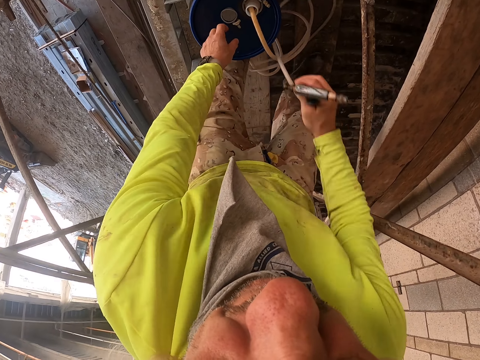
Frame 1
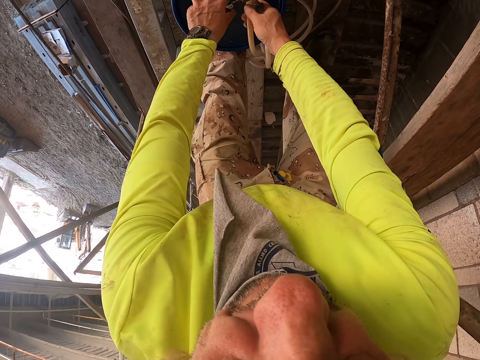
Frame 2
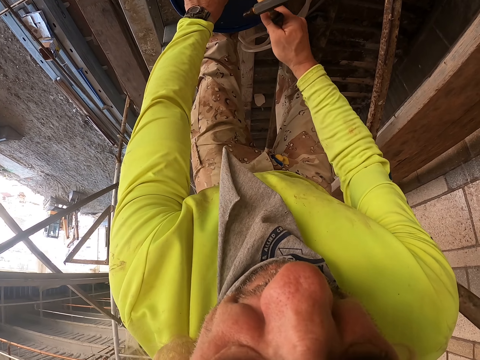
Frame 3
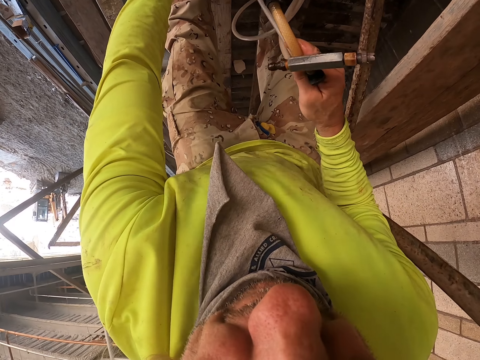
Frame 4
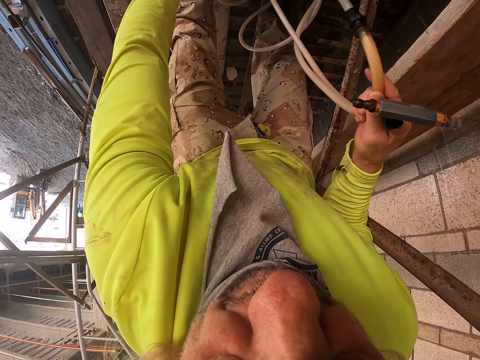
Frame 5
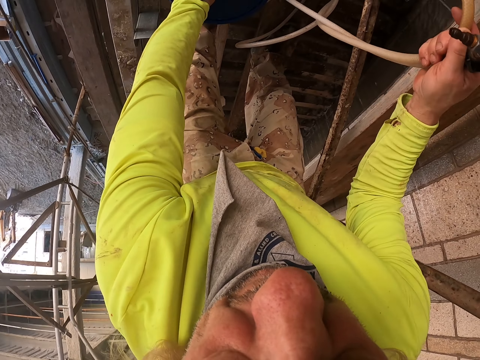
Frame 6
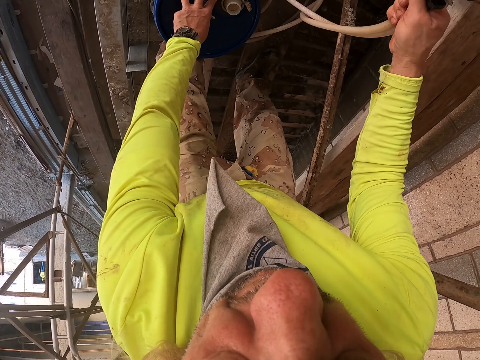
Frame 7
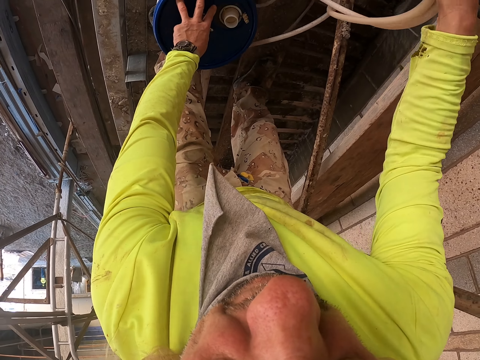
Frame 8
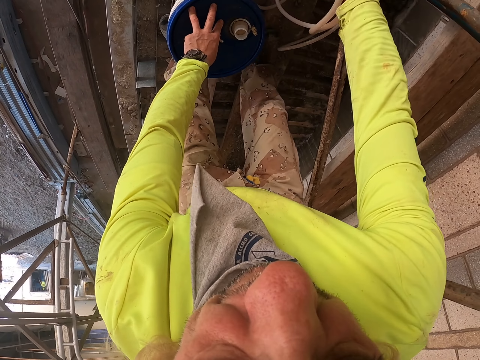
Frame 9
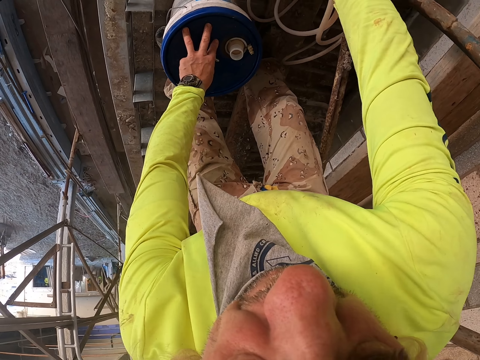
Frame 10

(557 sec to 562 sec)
The camera wearer removes the left hand from the bucket. They remove the right hand from the steel. They hold the bucket with the left hand.

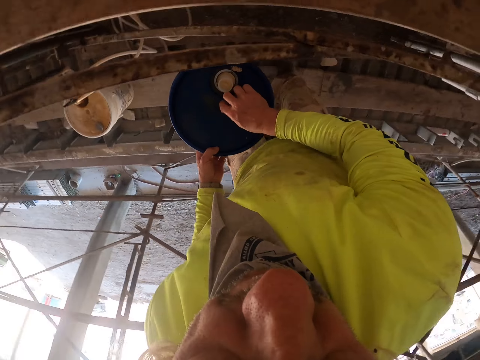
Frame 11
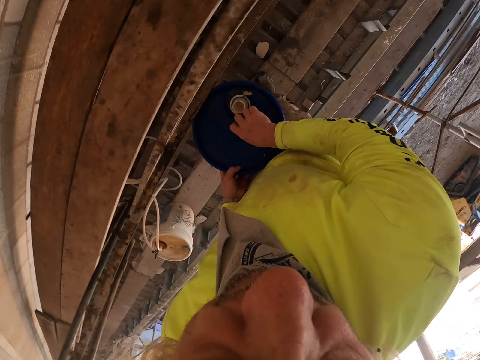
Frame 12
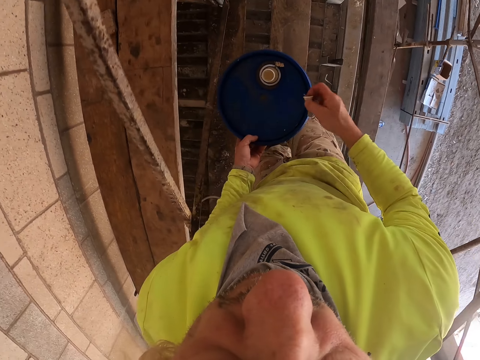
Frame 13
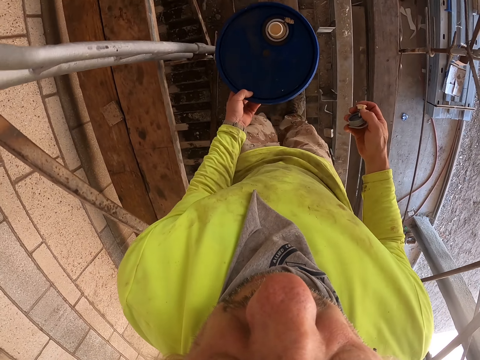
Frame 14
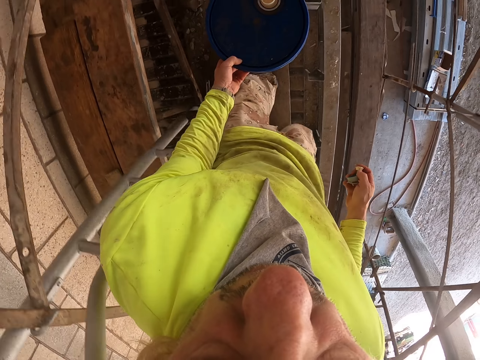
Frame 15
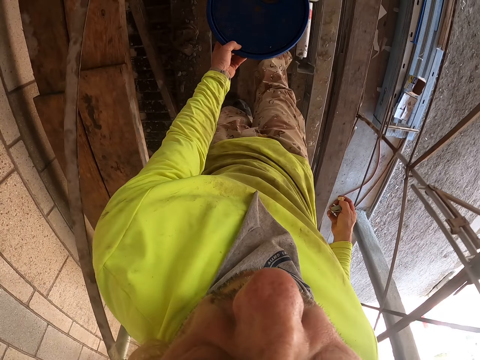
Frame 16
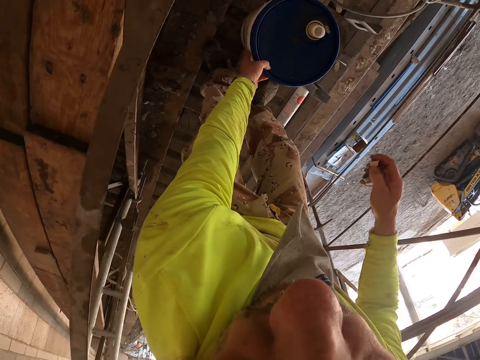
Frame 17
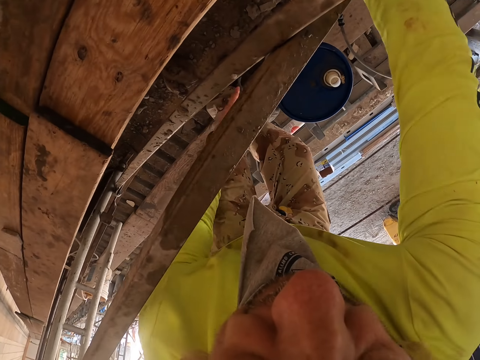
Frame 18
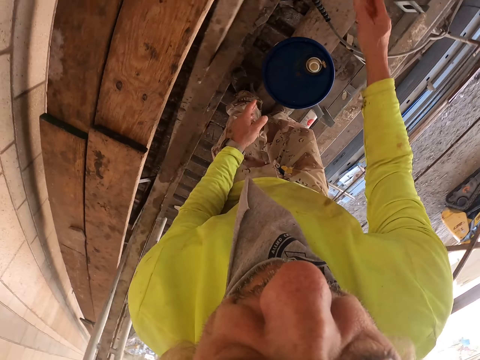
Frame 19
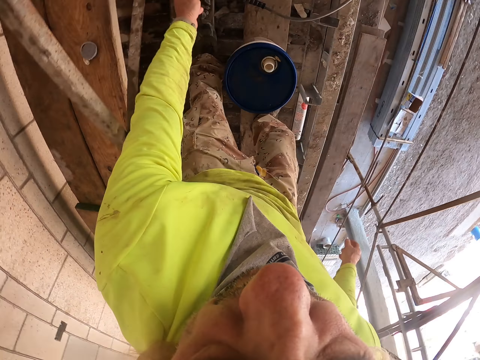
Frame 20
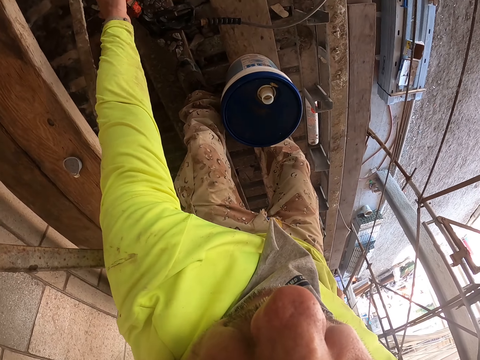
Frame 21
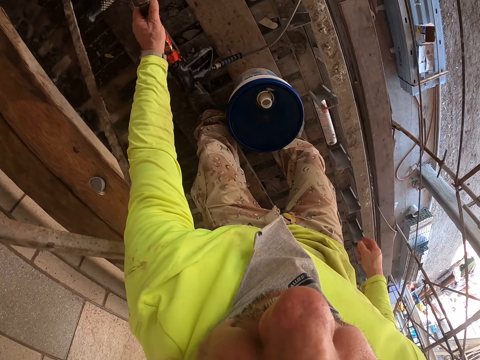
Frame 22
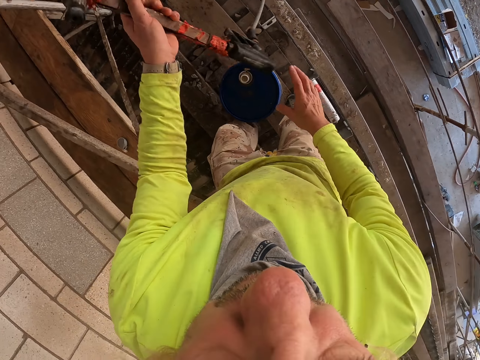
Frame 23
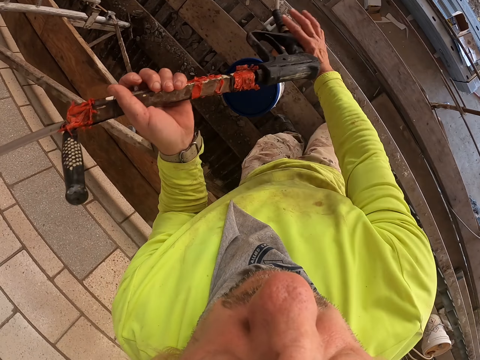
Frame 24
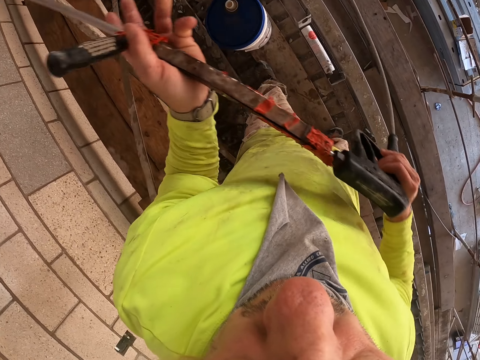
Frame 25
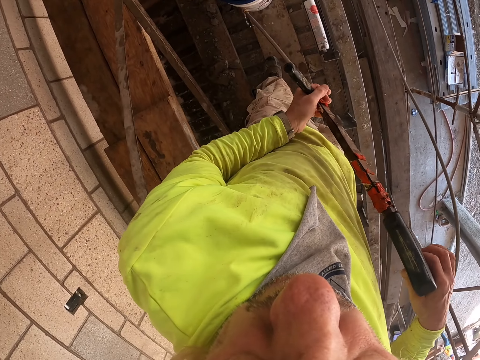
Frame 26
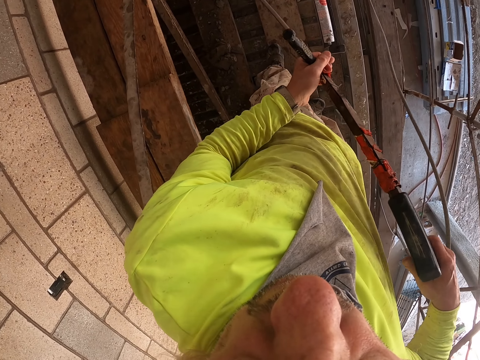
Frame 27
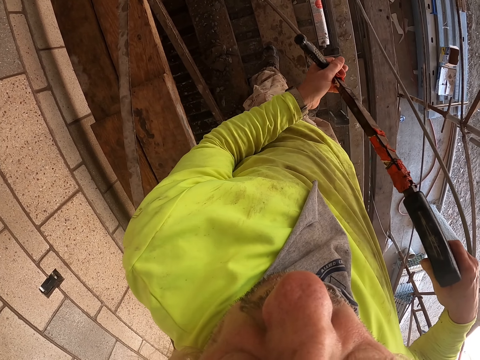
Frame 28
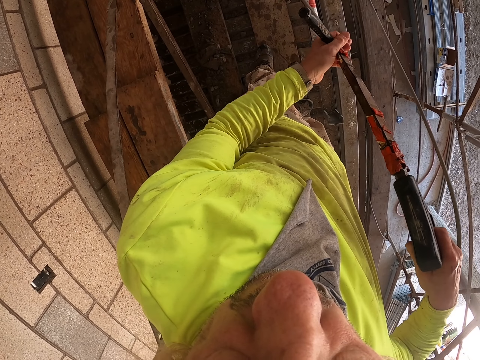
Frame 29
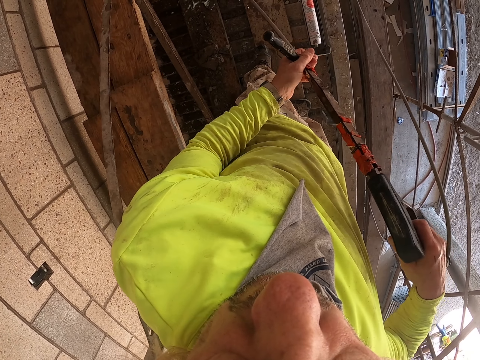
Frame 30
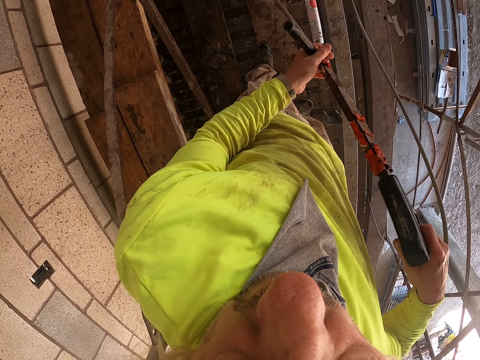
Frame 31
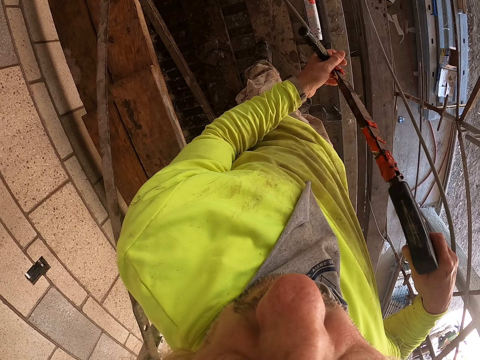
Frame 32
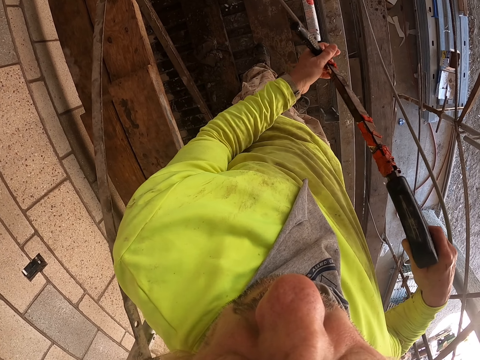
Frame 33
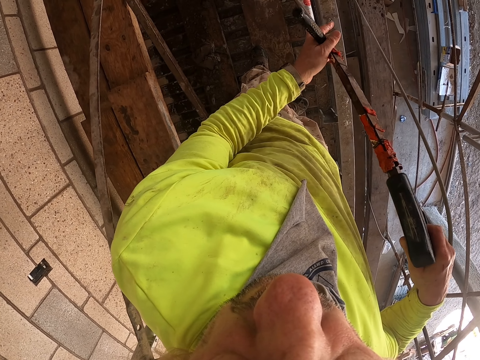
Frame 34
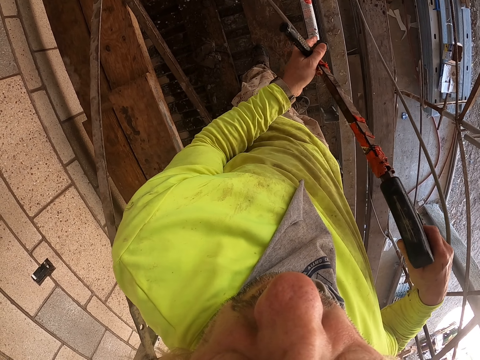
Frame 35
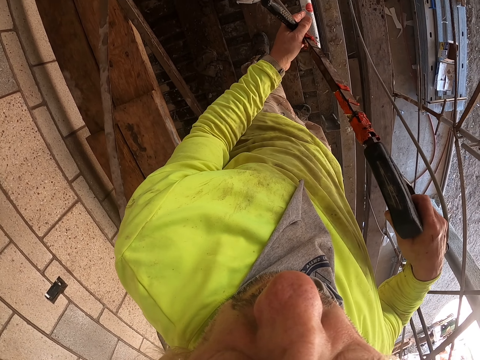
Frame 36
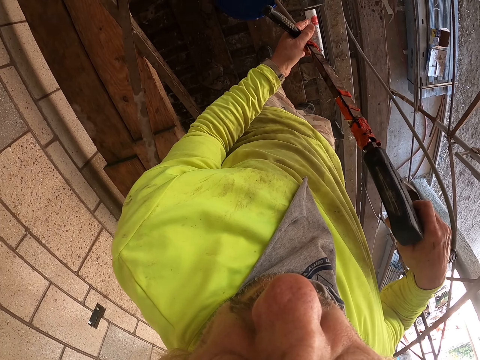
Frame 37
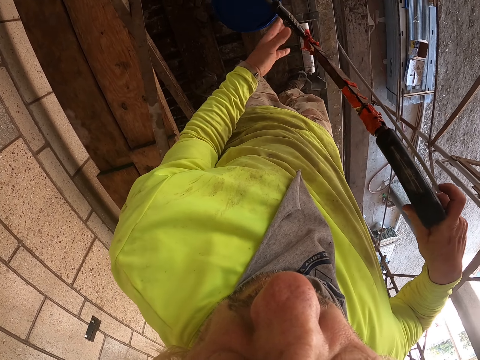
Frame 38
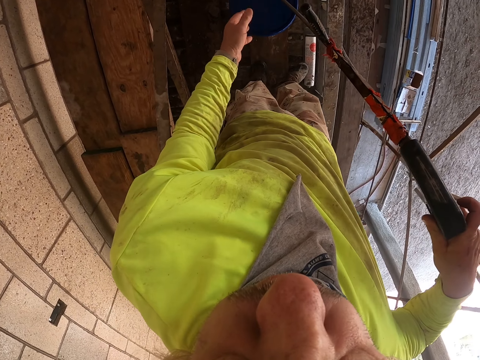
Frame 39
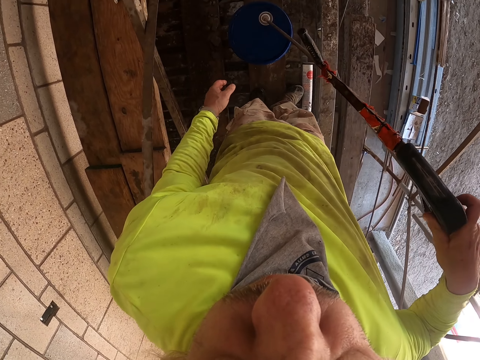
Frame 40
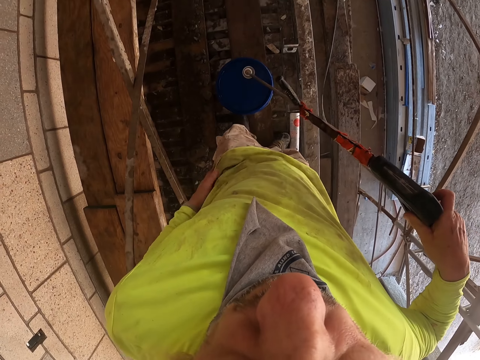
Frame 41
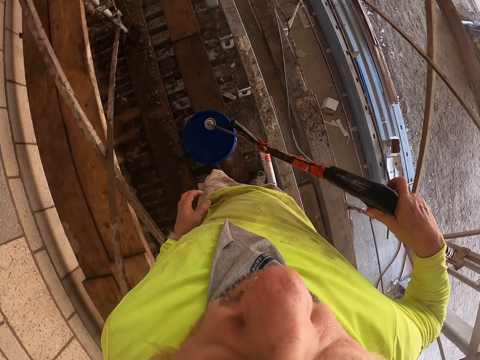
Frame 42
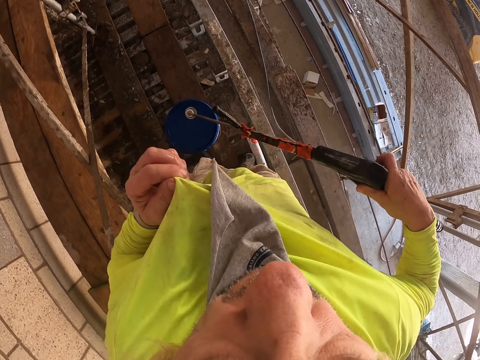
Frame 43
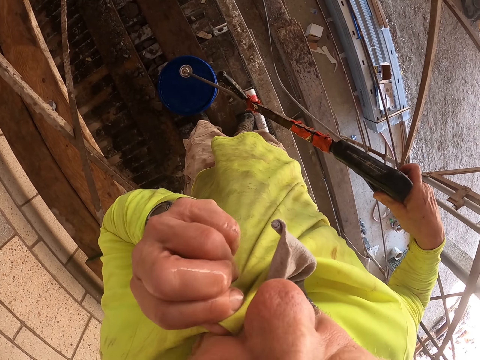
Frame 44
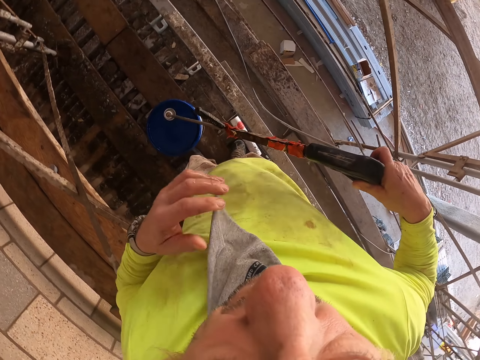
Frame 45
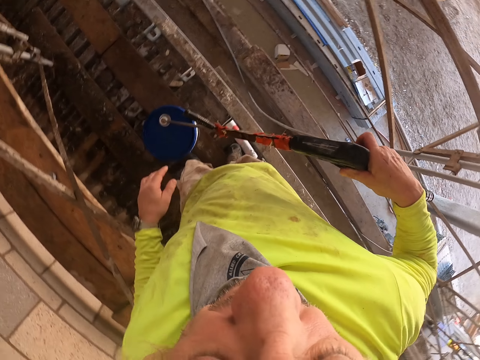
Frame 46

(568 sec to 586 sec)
The camera wearer looks around. They walk. They put the bucket down. They put the airless paint spray nozzle down. They pick up the airless paint spray. They hold the airless paint spray with both hands. They spray the bucket. They put the water in the bucket. They wipe the face with the left hand.

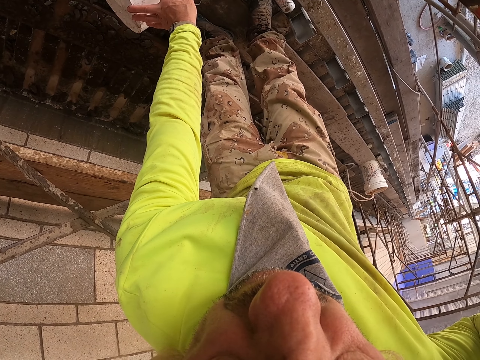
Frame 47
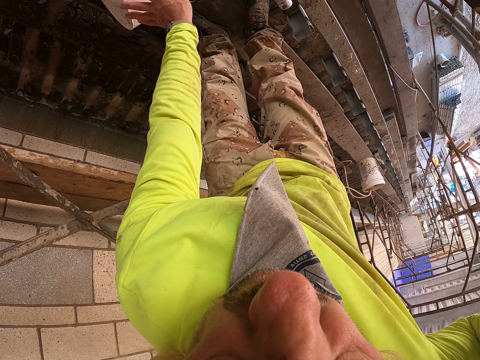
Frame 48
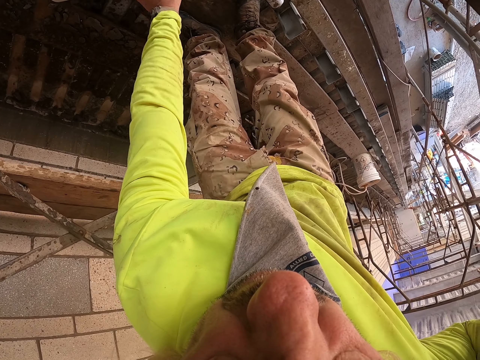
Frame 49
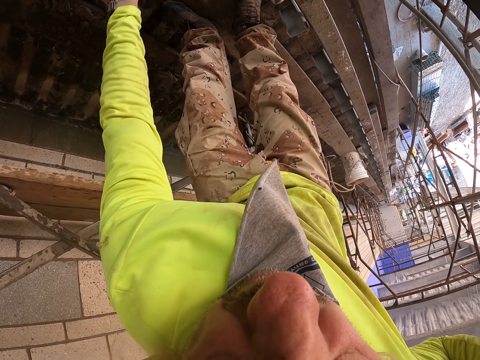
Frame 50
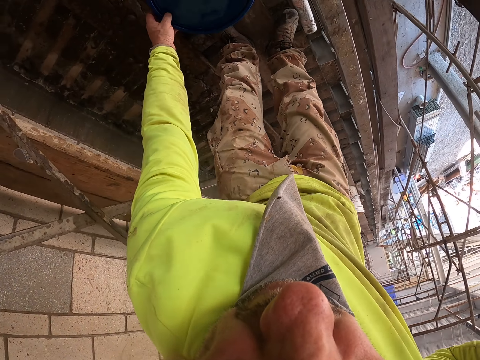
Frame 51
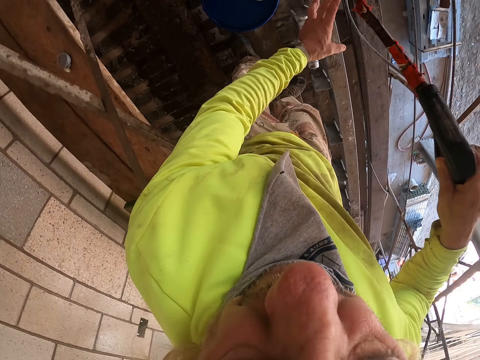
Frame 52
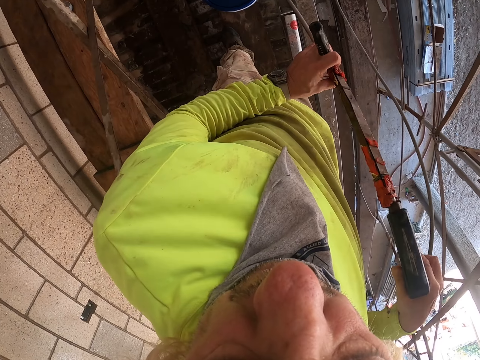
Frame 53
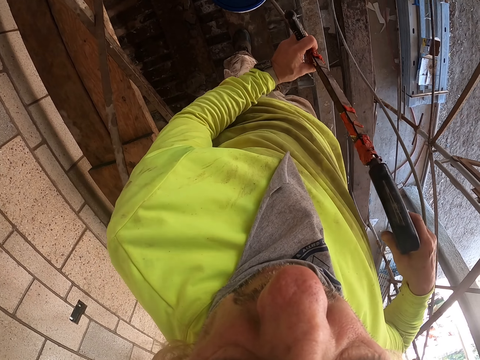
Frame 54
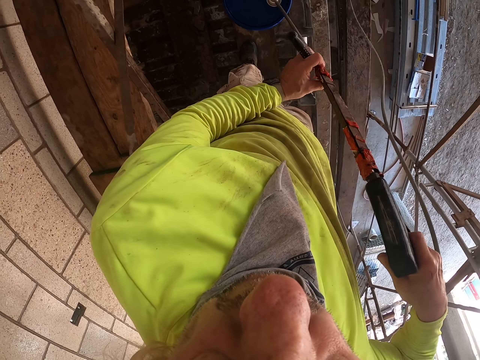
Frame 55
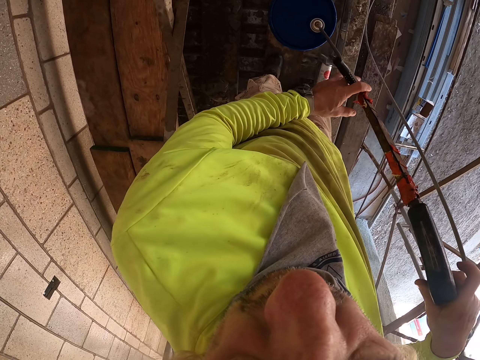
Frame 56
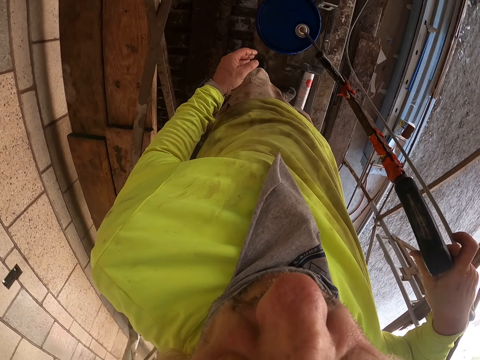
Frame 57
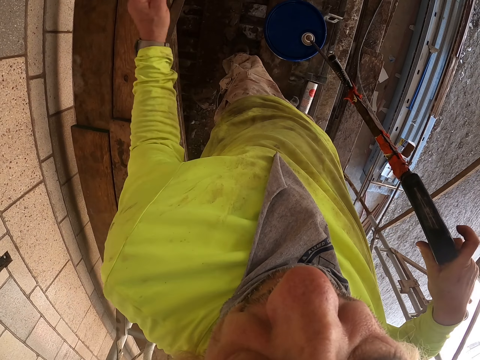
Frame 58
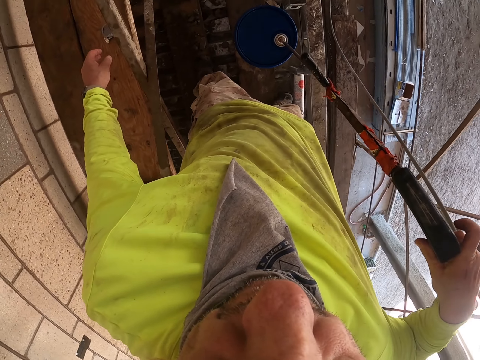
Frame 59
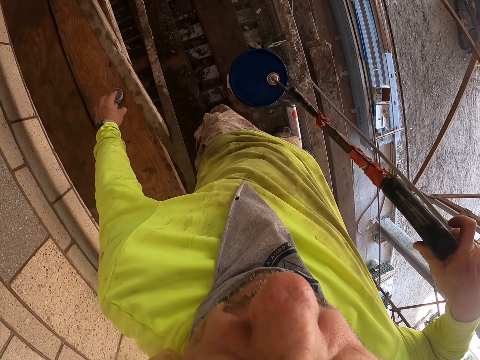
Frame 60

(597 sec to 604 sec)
The camera wearer turns up the bucket. They hold the airless paint spray with both hands. They put the water in the bucket. They do so again. They remove the left hand from the airless paint spray.
